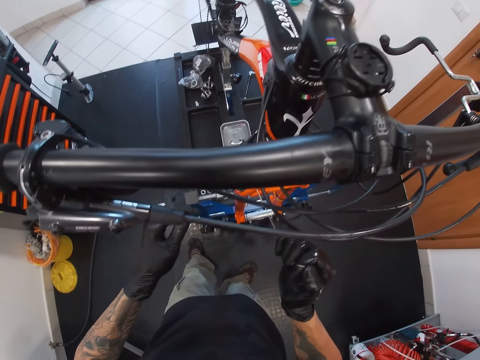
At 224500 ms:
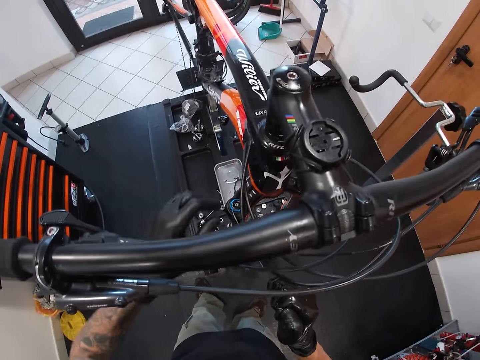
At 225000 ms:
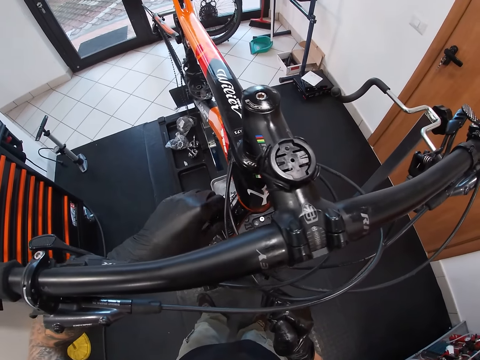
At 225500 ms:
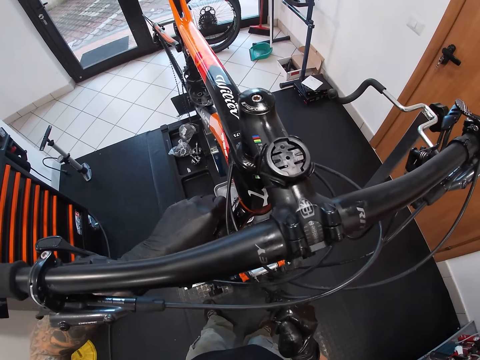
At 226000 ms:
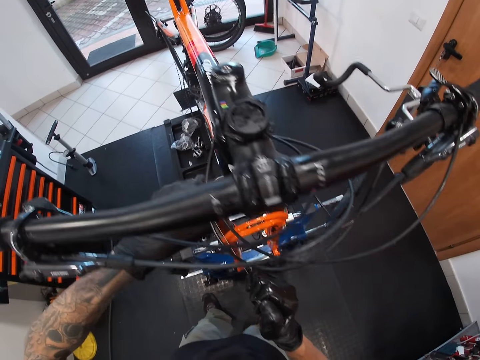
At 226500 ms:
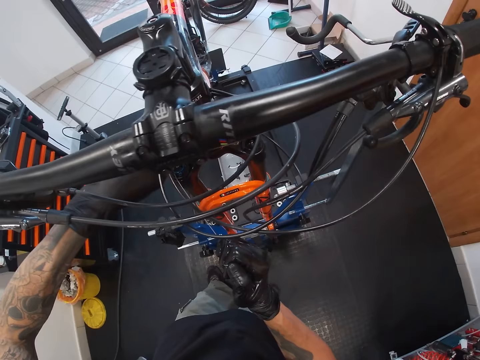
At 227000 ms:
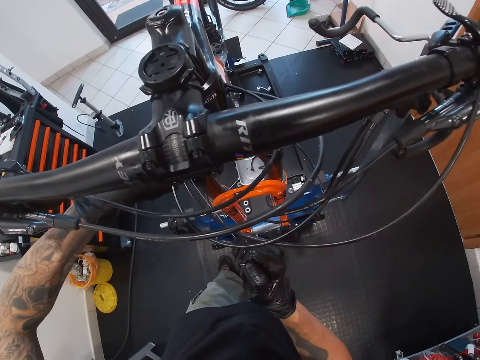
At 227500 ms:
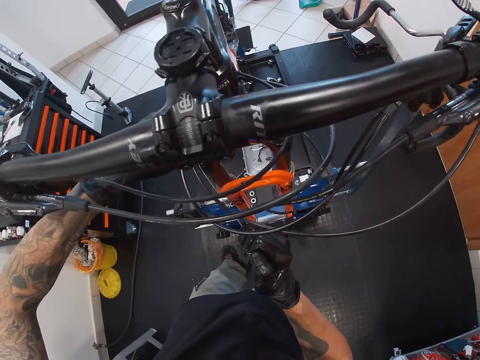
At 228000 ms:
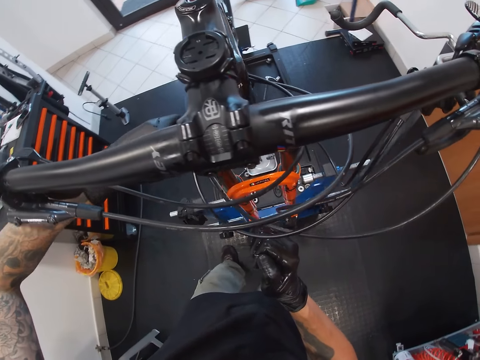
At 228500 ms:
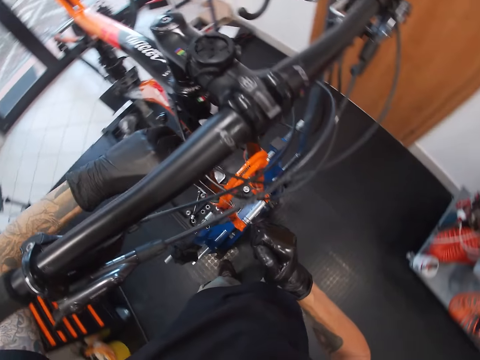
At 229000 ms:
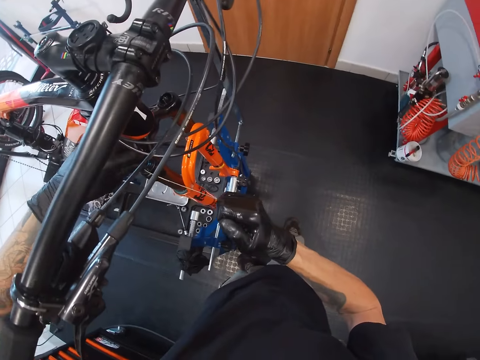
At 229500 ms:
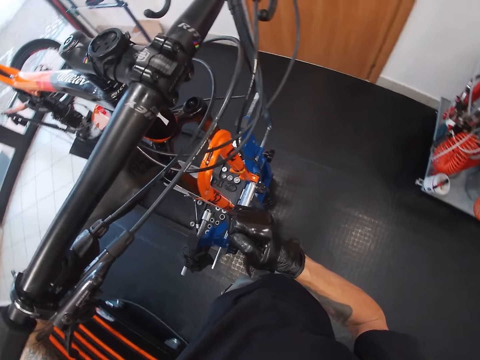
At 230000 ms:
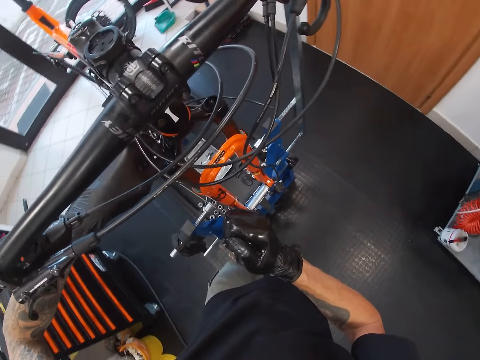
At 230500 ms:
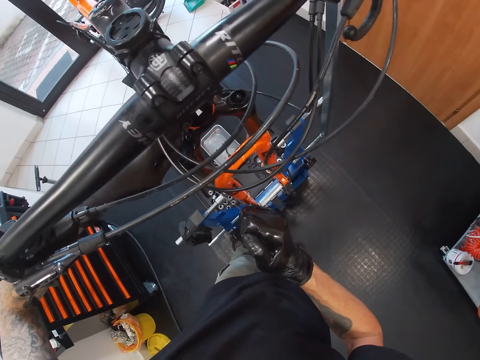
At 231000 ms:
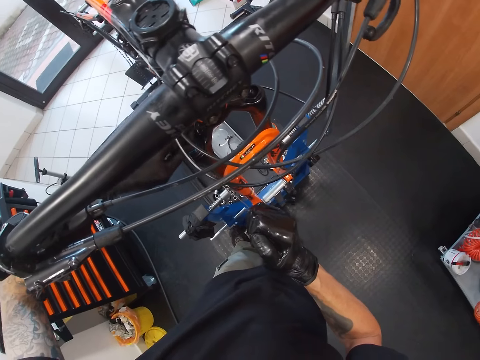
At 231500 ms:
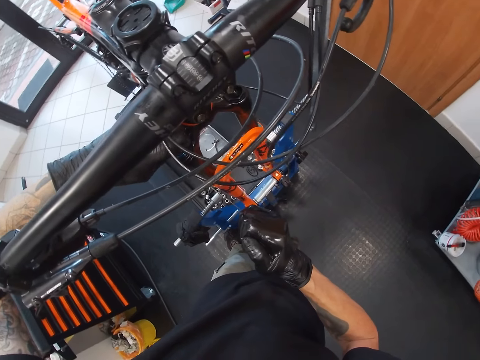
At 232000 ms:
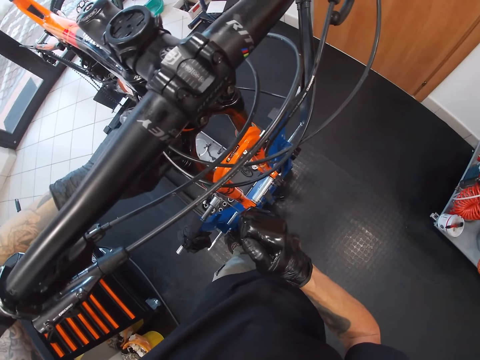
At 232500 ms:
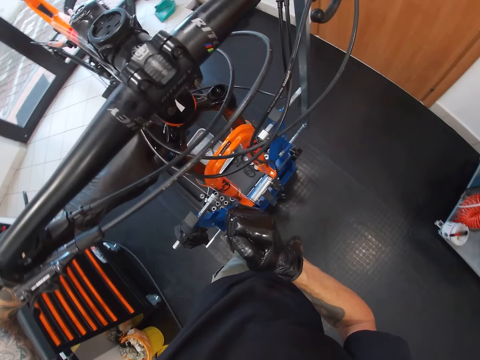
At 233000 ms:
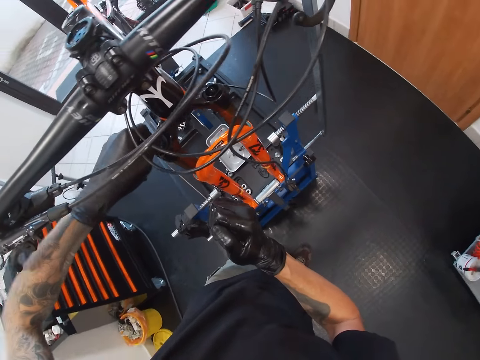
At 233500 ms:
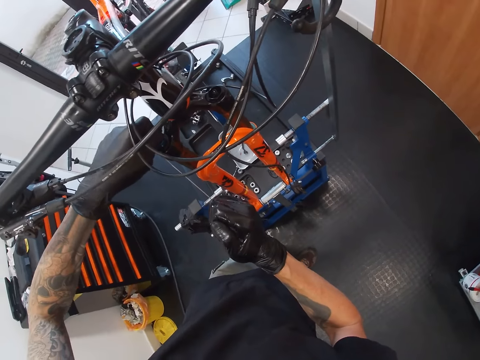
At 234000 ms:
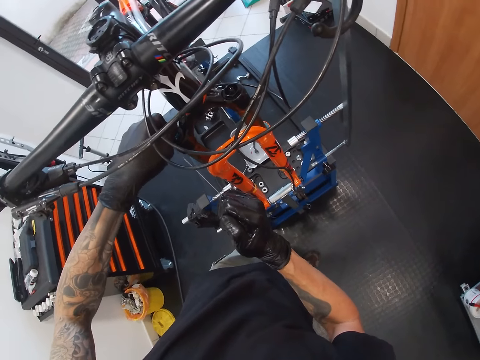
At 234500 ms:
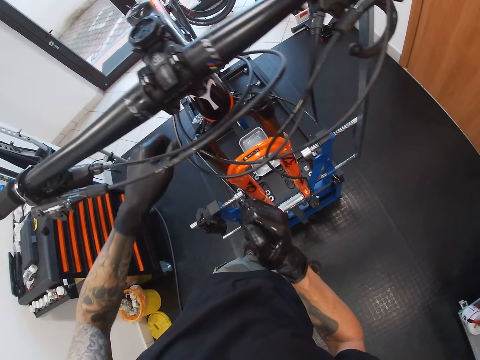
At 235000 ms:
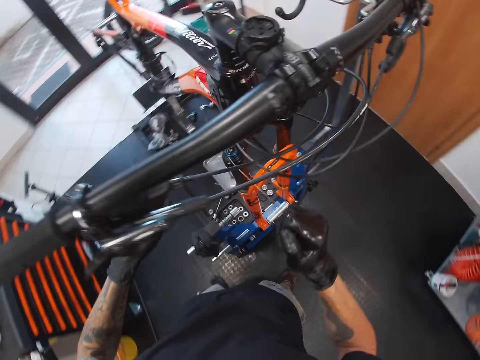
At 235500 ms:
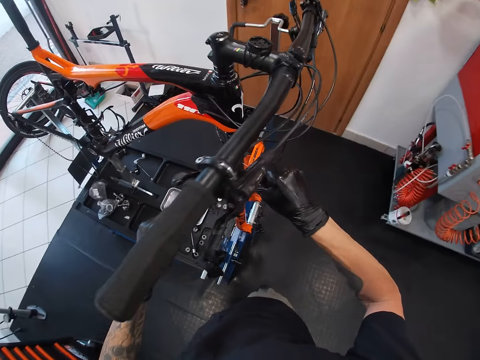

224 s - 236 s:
The camera wearer tightens the cable to the suspension fork with his left hand.

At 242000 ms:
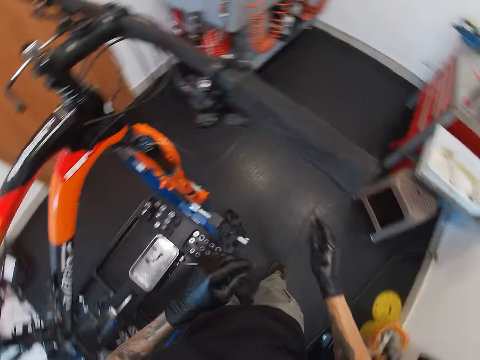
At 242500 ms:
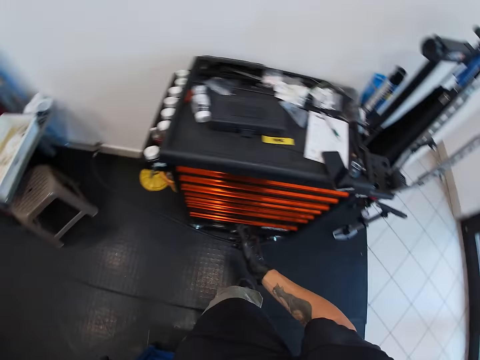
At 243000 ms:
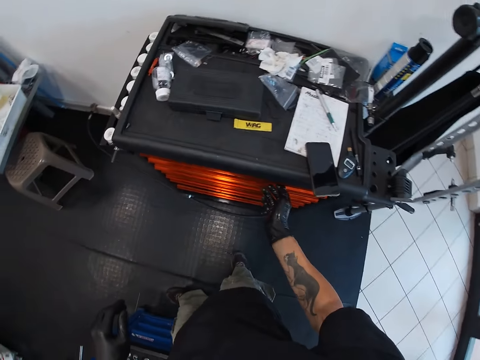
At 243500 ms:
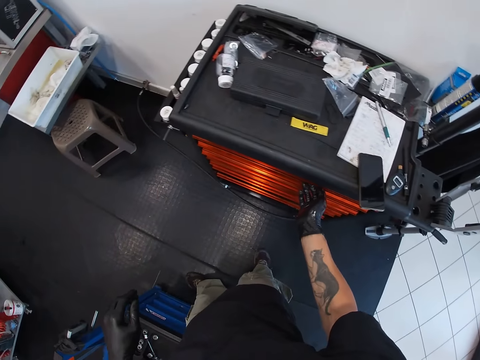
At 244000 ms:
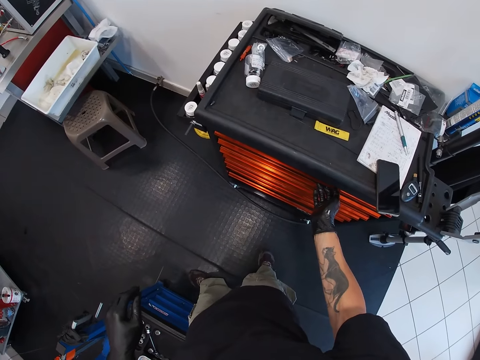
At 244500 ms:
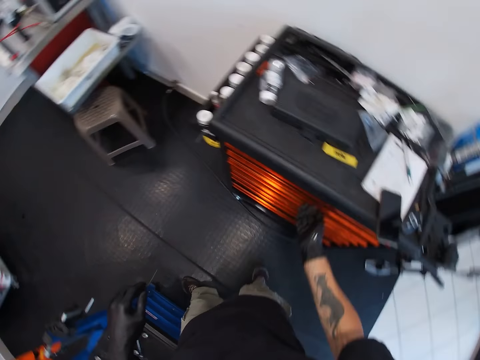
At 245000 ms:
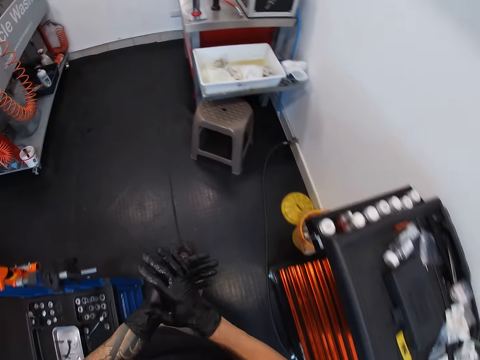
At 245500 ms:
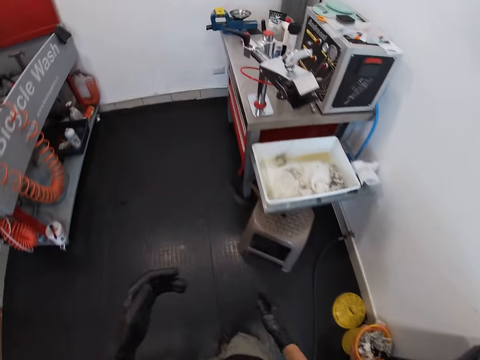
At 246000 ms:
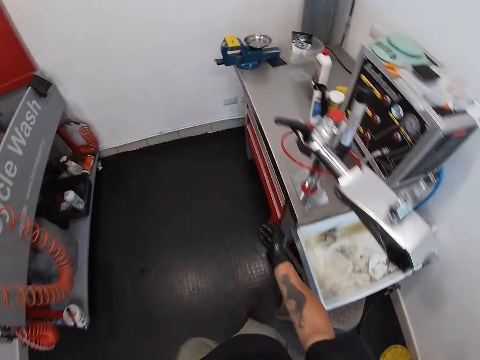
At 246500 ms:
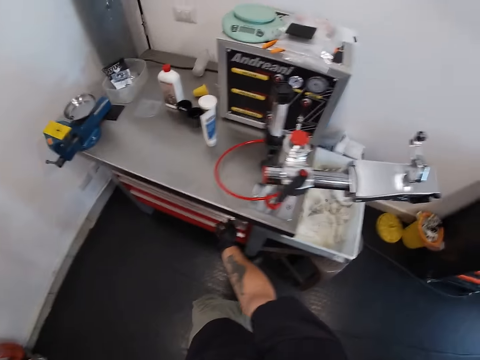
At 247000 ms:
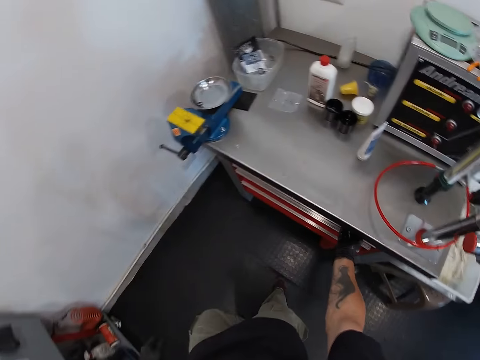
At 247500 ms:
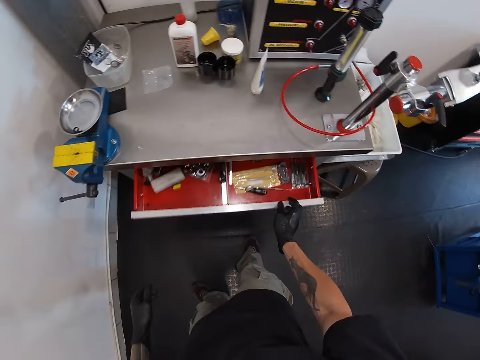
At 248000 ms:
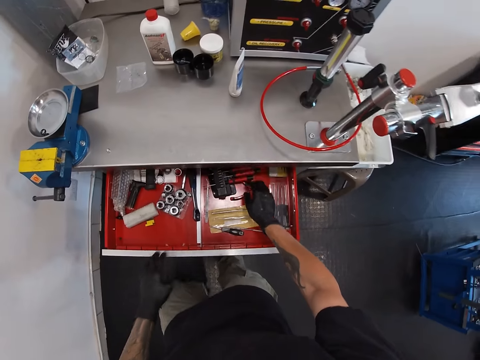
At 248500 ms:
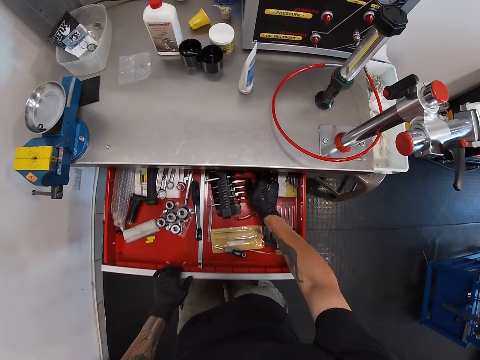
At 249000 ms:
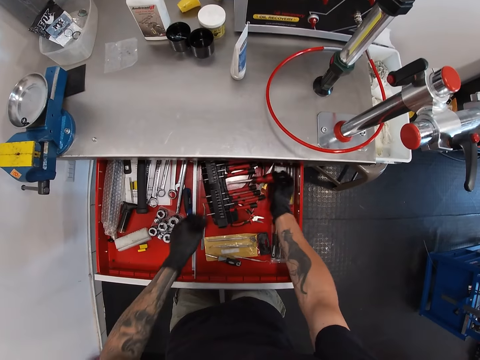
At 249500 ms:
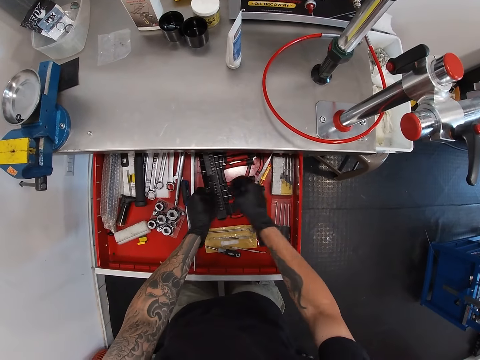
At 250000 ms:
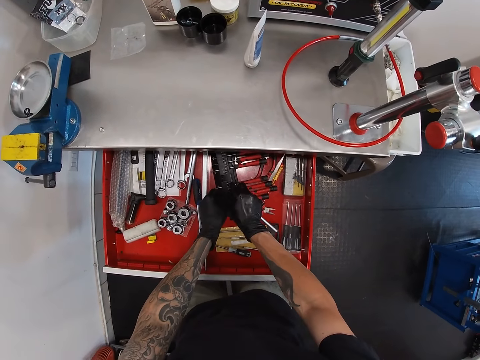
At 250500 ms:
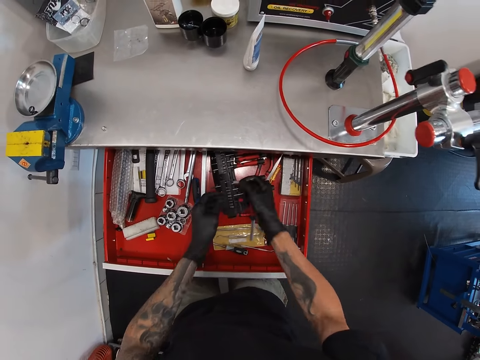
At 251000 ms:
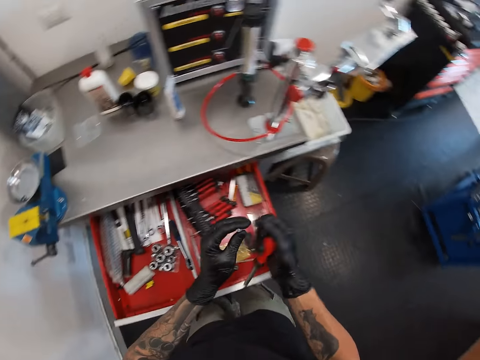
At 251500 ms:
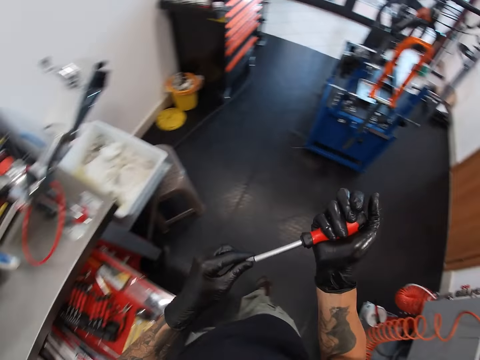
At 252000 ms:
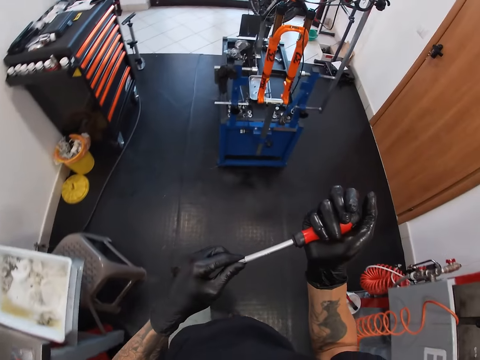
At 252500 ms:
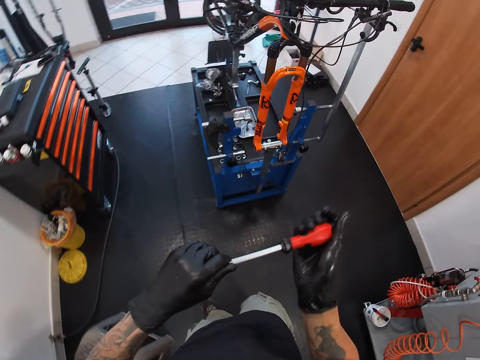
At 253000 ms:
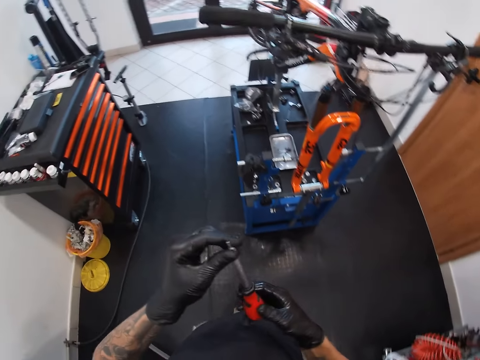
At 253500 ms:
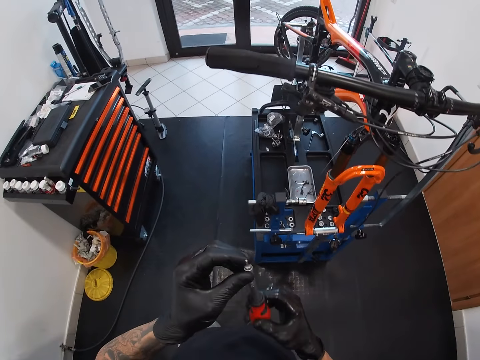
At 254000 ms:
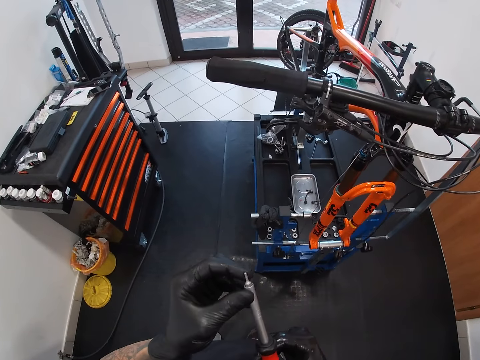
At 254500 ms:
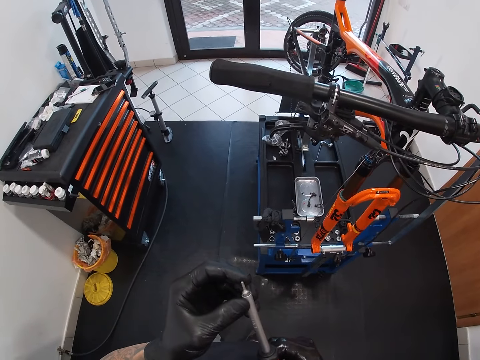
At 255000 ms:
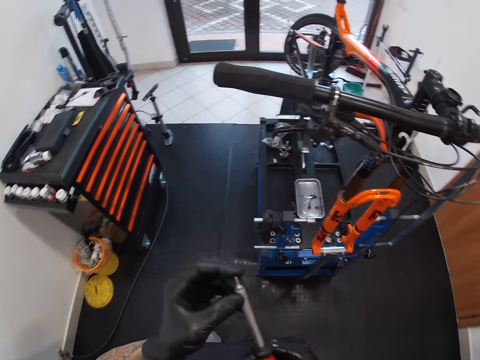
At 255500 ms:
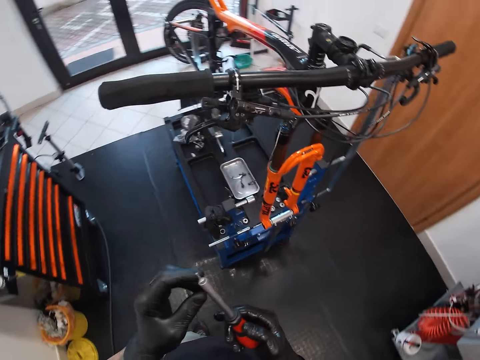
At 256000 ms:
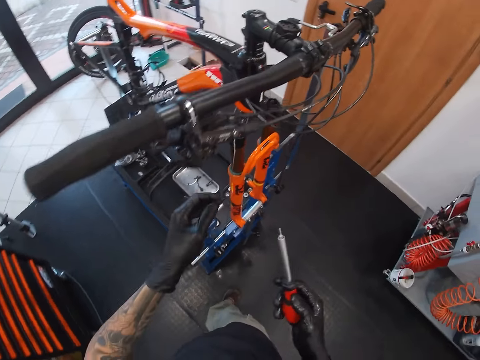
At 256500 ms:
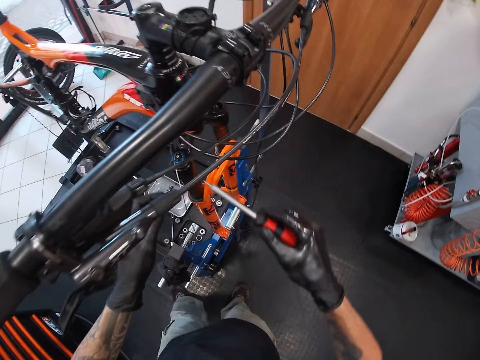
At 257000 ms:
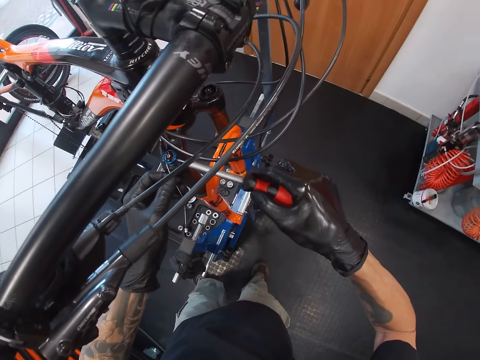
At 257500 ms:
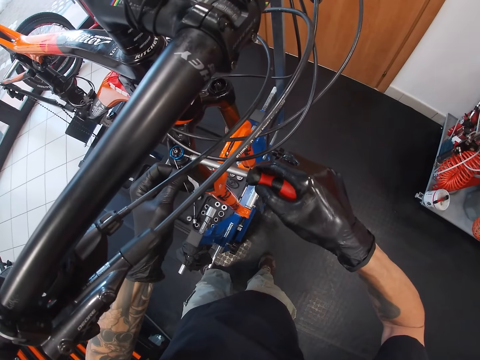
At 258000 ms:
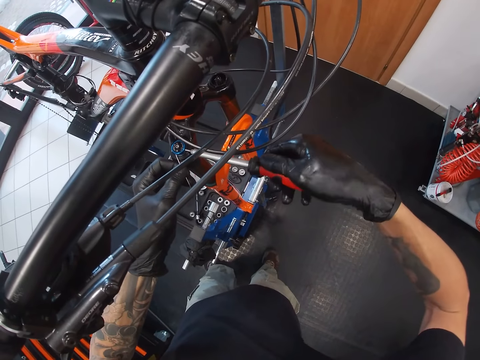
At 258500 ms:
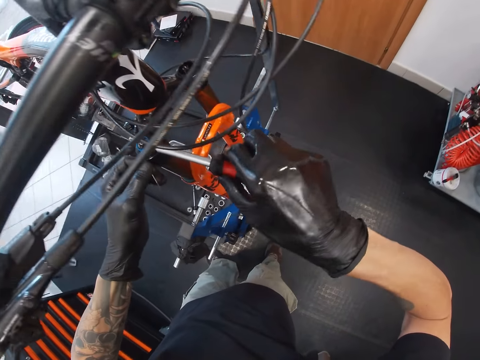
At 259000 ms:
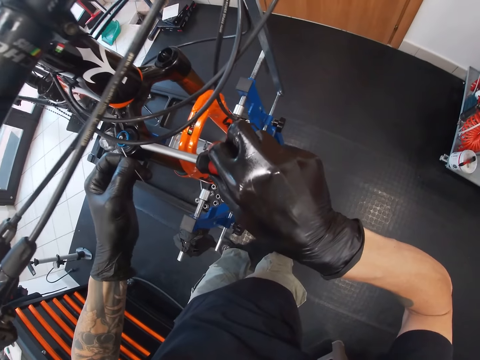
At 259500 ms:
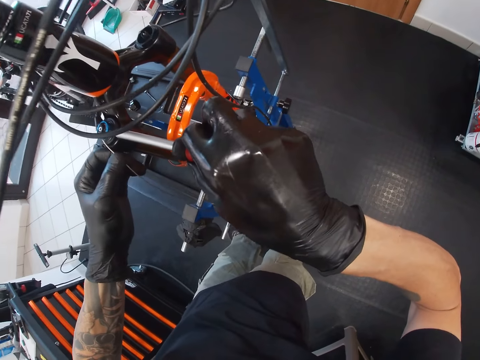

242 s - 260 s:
The camera wearer touches the cabinet with his right hand. He opens the drawer with his right hand. He picks a screwdriver from the drawer with his right hand. He pulls the screwdriver. He picks a screw head from the drawer with his hands. He passes the screw head from right to left hand. He couples the screw head to the screwdriver with his hands. He screws the cable to the suspension fork with his hands.
